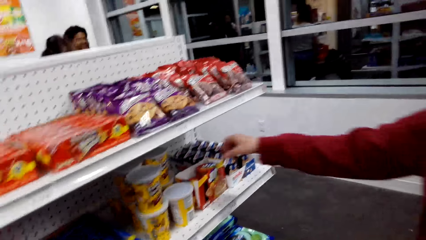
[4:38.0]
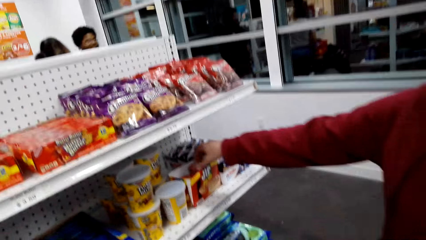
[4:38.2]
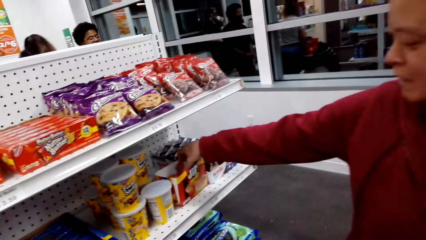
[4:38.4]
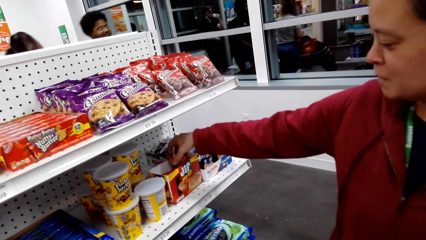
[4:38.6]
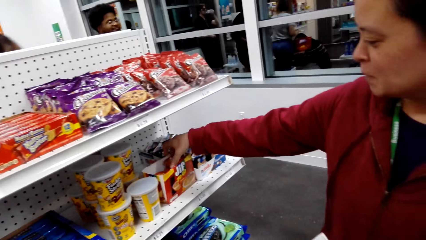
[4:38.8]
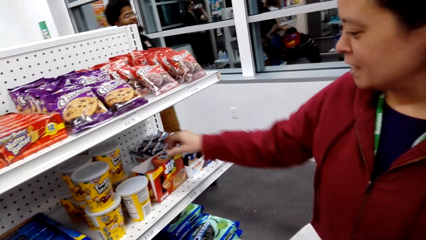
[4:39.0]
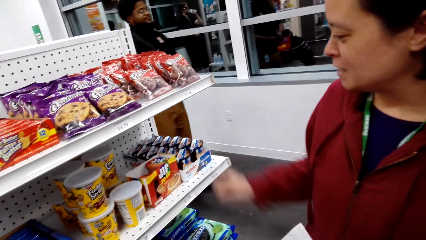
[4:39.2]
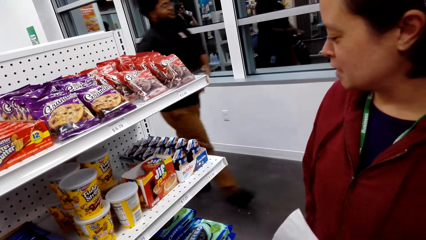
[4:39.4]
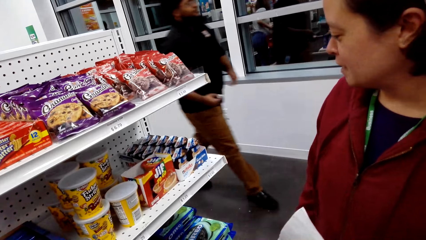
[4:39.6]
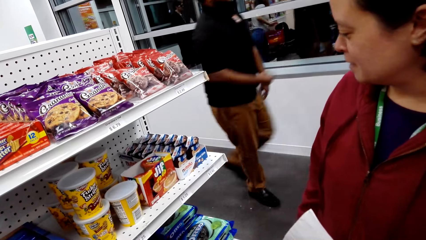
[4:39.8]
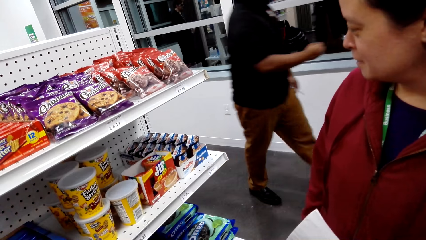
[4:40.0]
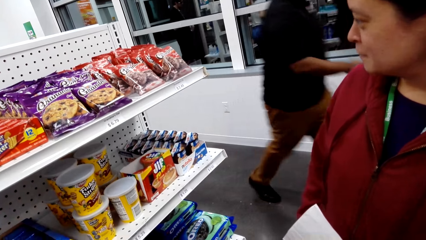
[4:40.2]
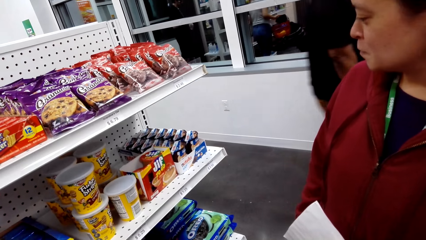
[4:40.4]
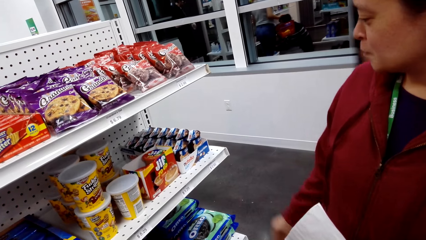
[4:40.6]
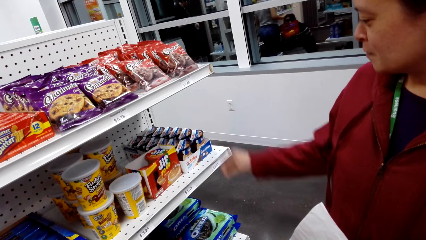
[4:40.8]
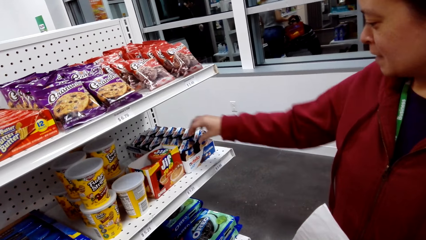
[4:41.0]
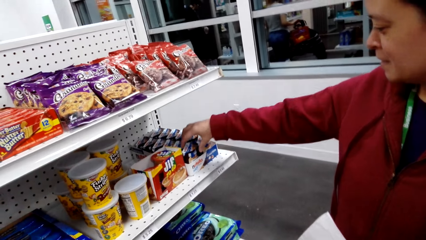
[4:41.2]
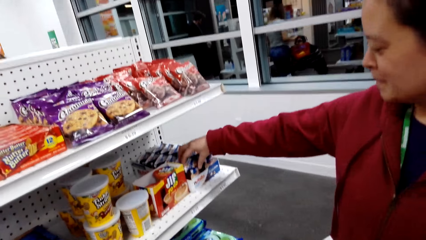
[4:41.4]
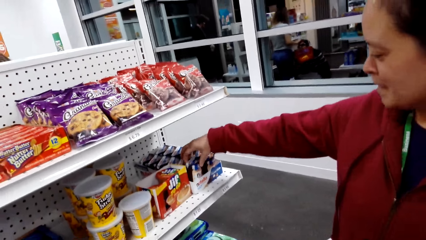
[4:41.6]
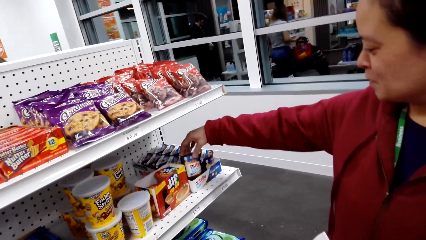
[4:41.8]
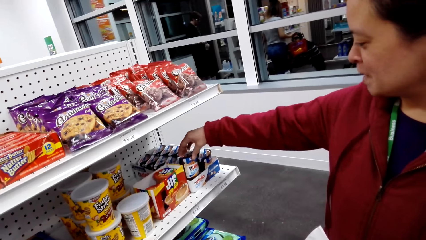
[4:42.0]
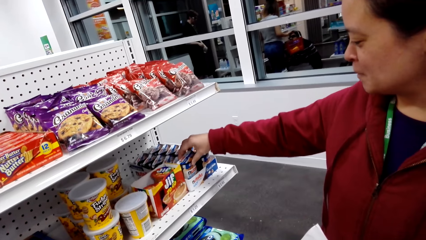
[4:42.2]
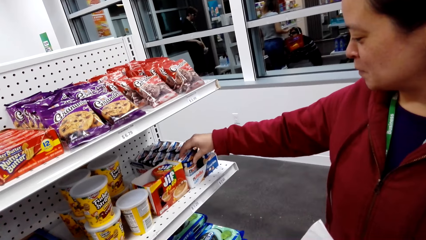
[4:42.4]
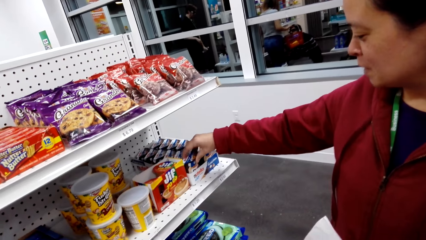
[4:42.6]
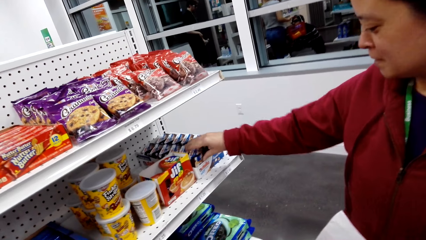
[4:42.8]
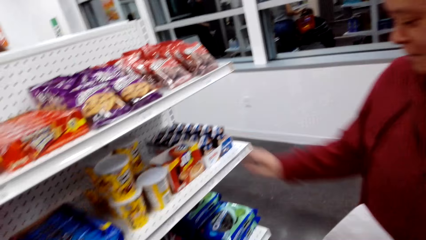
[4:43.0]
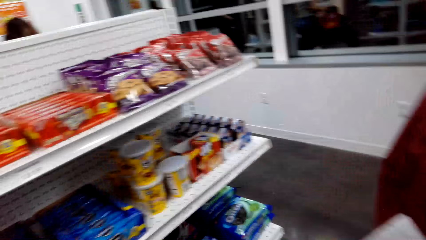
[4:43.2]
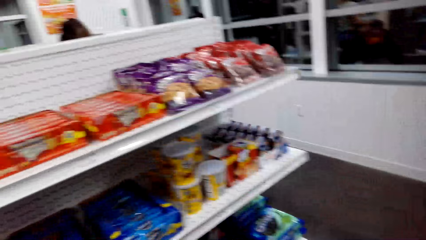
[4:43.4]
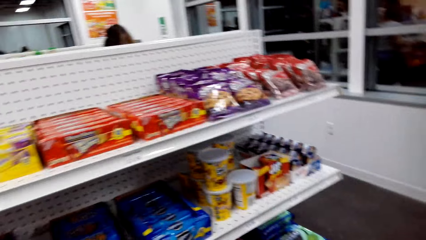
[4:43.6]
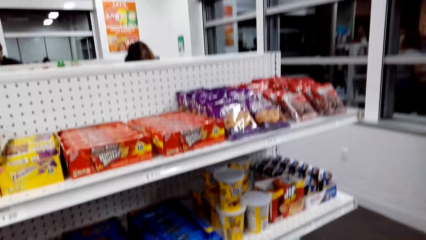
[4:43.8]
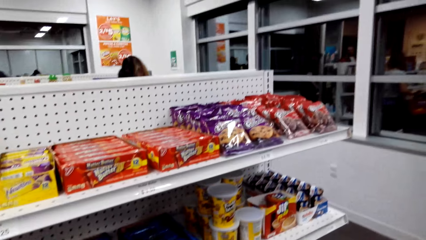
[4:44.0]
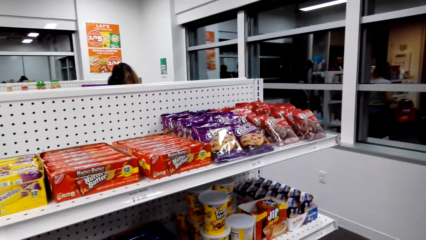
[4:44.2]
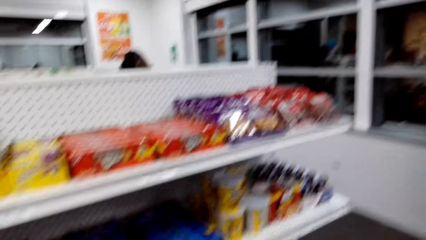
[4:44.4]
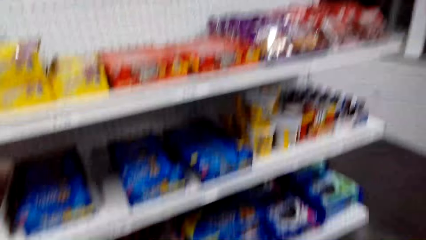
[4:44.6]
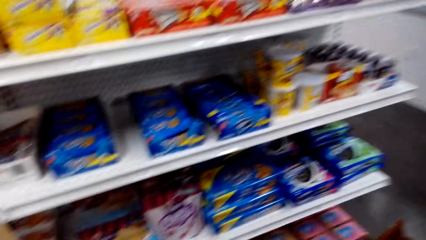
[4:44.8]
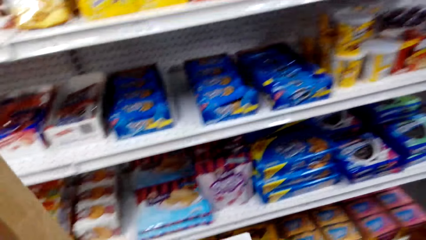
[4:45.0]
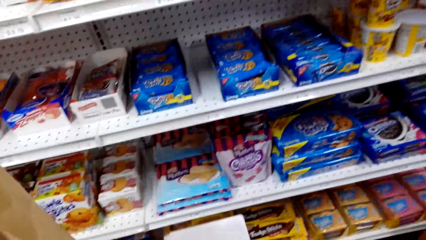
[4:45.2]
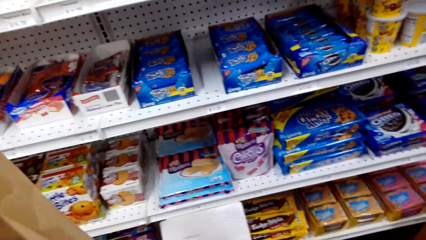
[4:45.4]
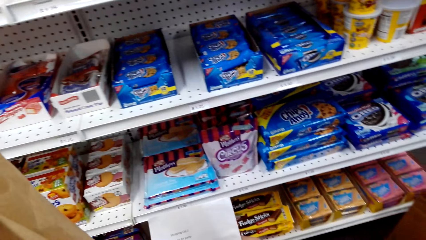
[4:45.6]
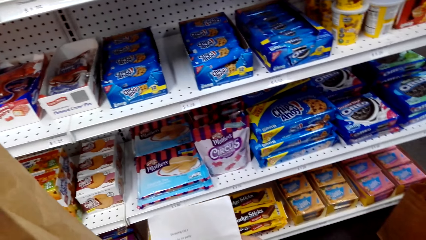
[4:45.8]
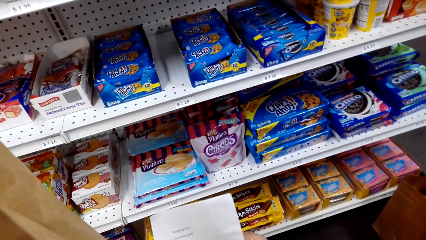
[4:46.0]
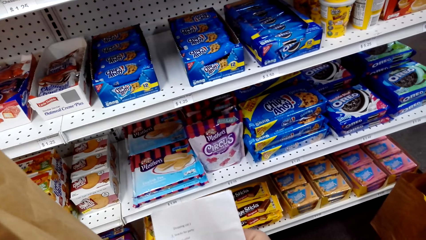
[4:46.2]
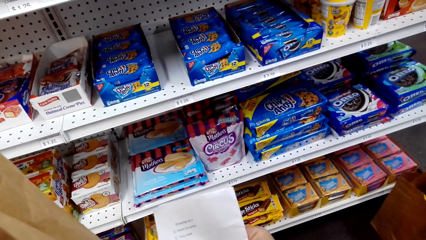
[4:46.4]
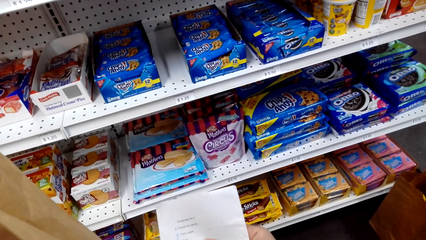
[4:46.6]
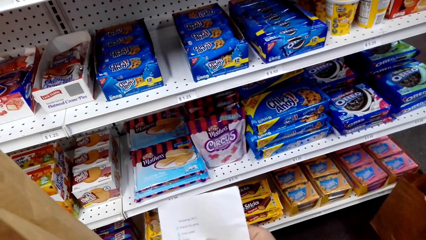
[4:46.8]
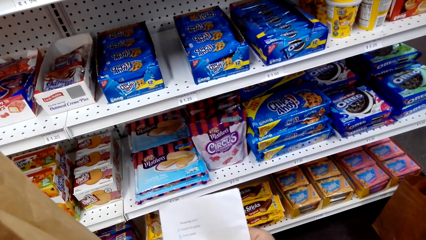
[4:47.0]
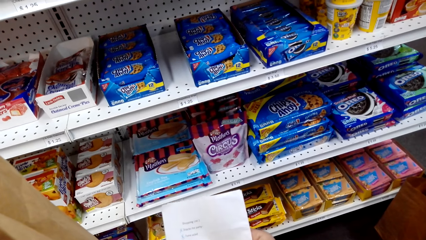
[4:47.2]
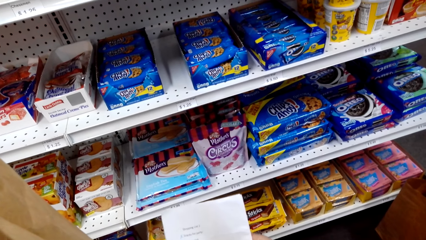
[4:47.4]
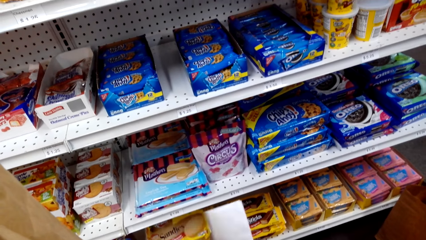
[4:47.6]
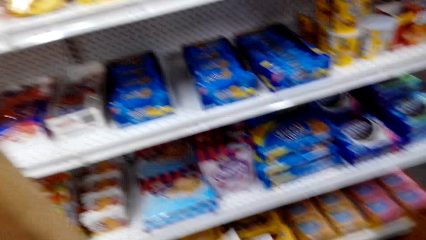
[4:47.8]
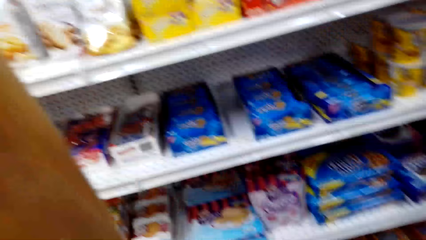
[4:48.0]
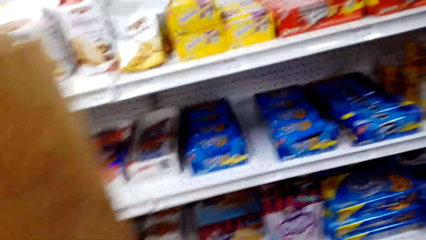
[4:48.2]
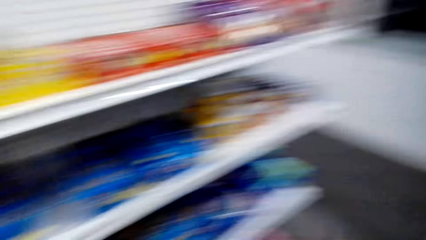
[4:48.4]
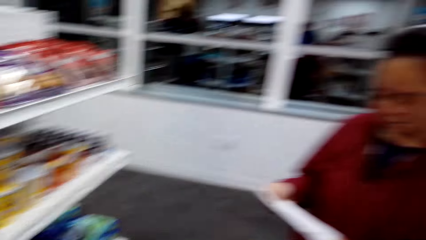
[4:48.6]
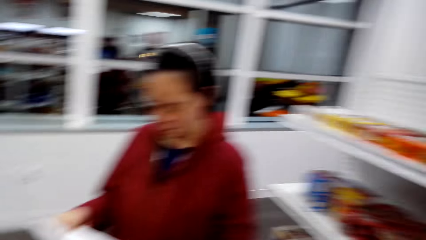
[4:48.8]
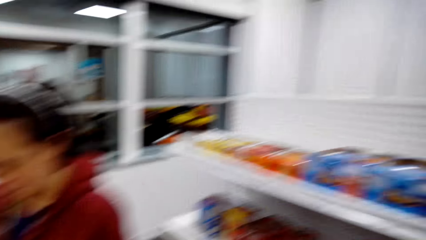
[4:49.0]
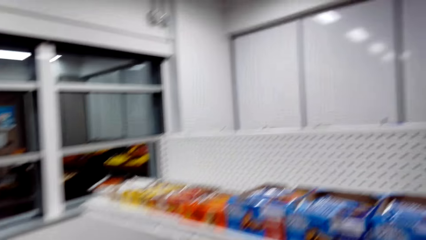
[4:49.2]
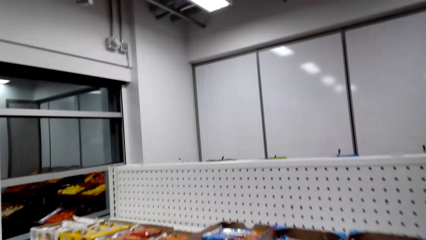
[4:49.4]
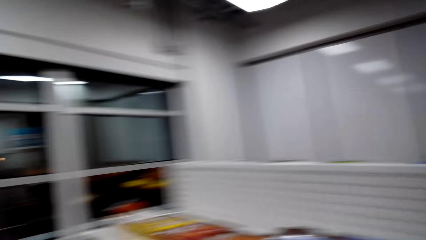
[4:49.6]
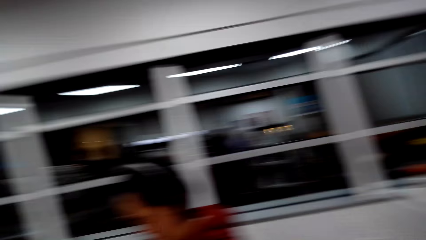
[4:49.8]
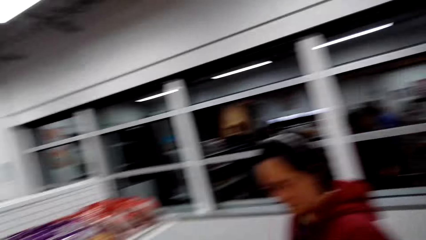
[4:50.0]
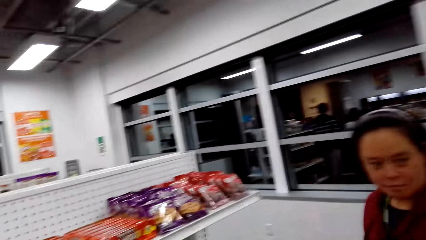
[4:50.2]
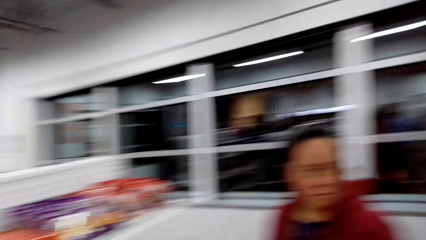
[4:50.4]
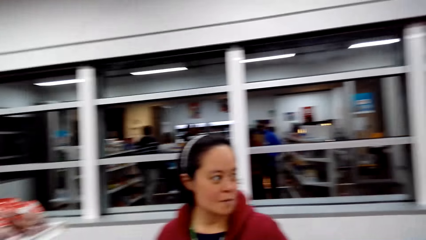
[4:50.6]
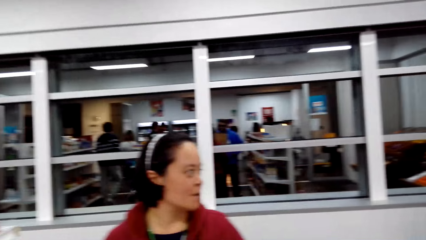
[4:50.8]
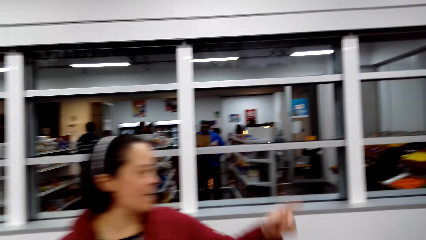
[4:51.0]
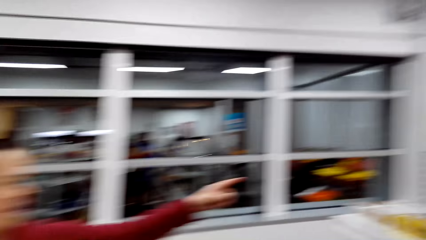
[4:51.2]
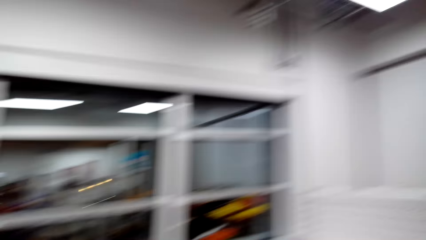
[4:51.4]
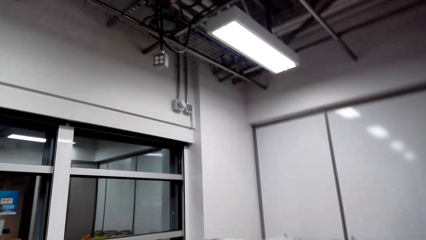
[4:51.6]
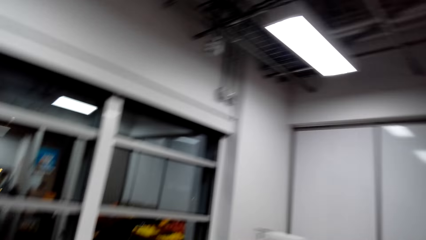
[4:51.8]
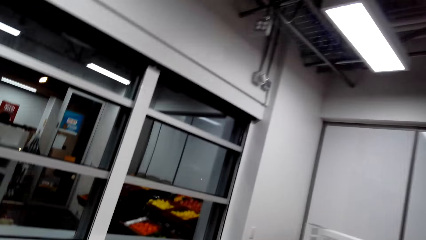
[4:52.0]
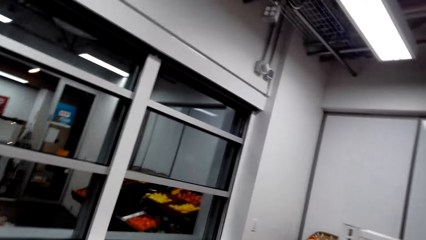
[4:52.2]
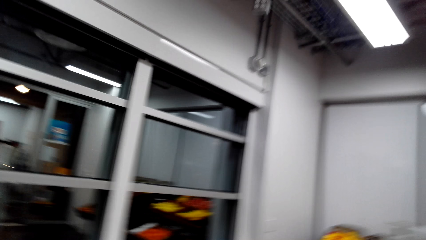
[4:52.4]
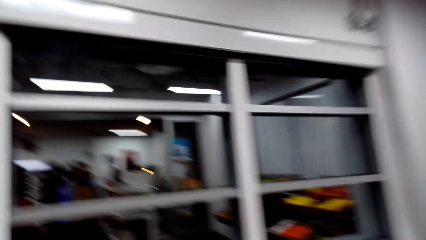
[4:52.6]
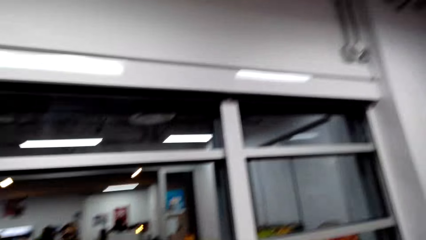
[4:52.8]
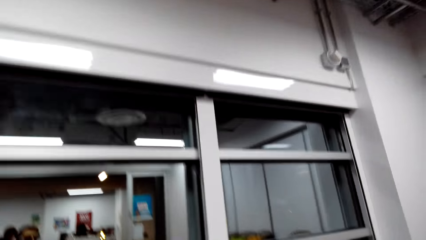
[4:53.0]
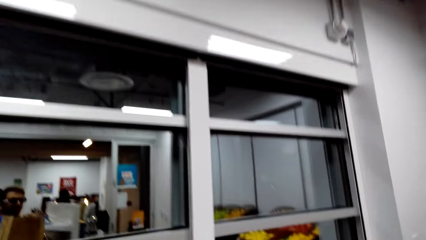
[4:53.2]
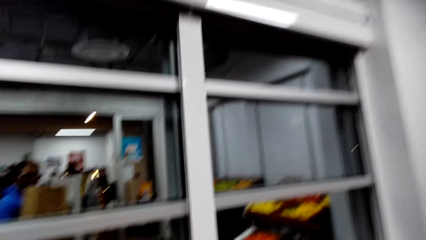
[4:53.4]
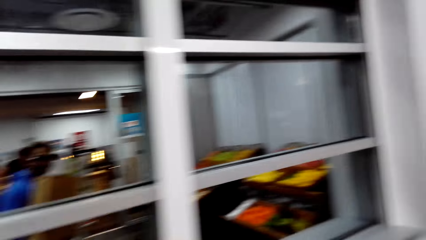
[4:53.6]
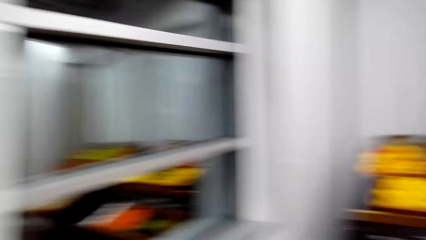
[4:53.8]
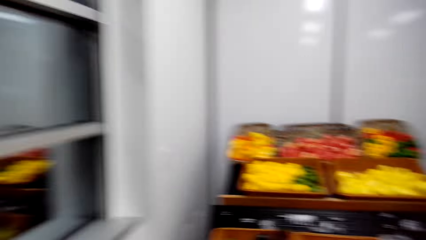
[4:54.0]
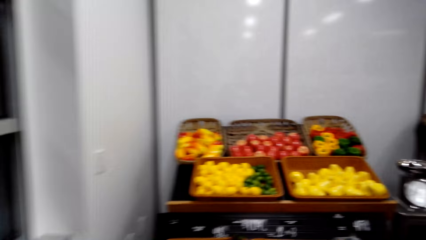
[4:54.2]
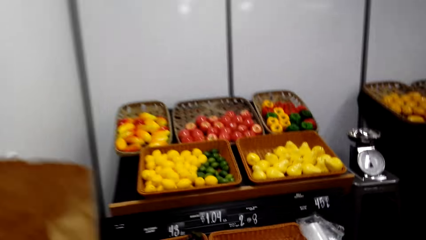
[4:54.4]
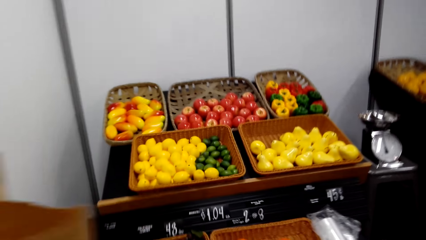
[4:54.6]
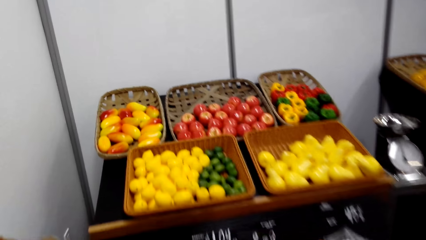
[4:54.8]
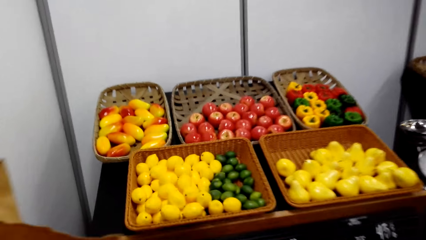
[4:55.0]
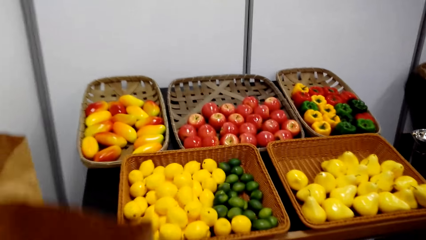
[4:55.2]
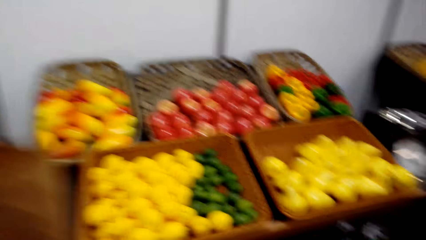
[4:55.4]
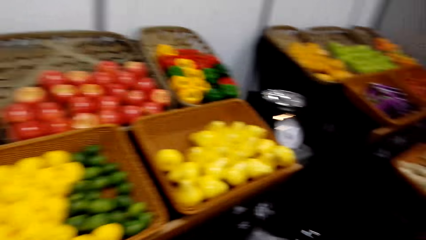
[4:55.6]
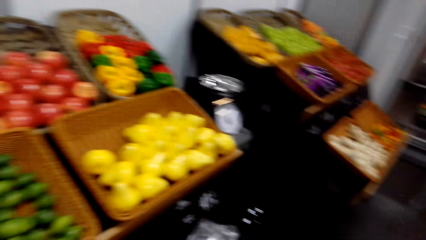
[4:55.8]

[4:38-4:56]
A lady touches a can of snacks. A man walks past another woman and the camera wearer. The other woman moves the Nutella in the box on the shelf. The lady looks at a can of chocolate spread. The camera wearer looks around. They look at the list in the hand. They interact with a person. The camera wearer turns around. They walk around.
